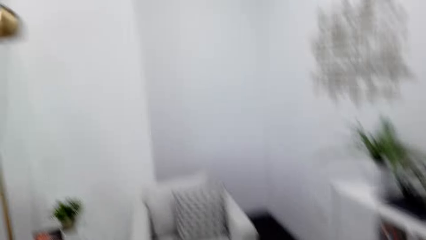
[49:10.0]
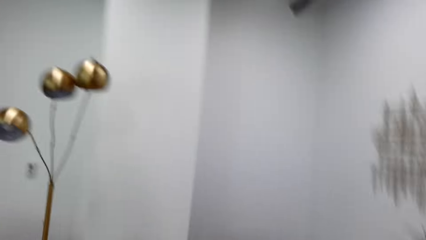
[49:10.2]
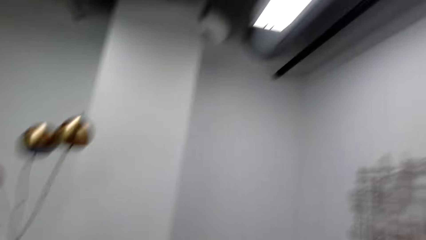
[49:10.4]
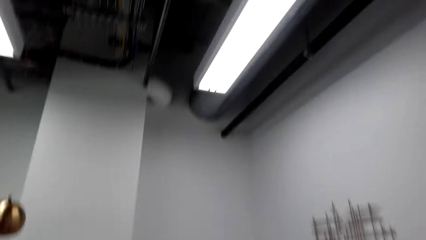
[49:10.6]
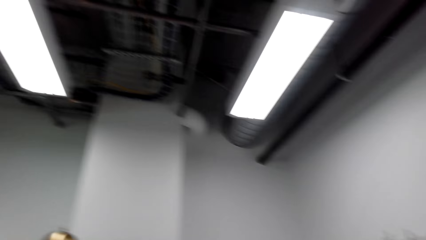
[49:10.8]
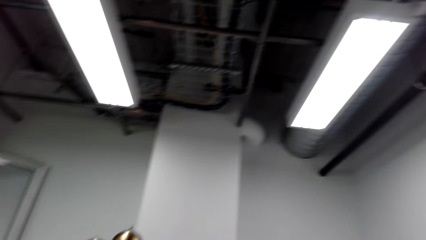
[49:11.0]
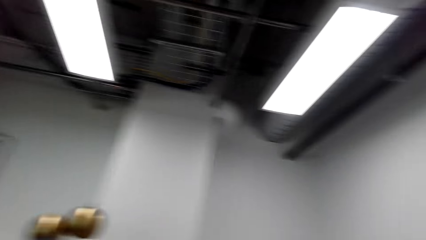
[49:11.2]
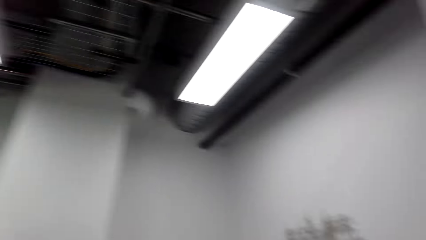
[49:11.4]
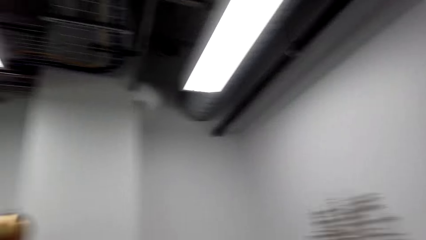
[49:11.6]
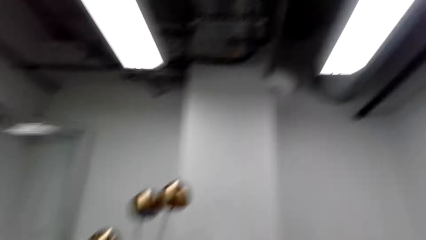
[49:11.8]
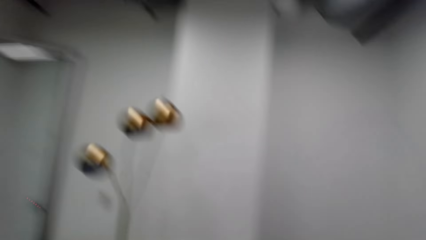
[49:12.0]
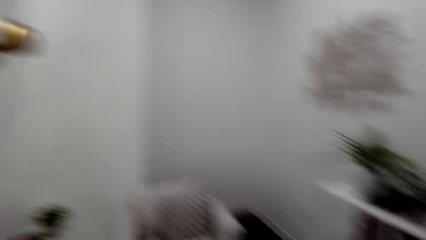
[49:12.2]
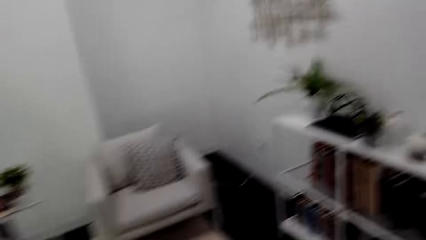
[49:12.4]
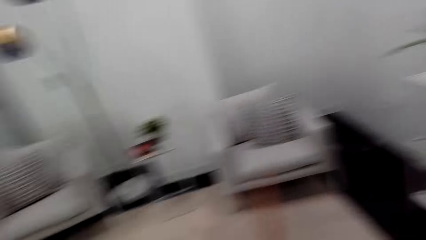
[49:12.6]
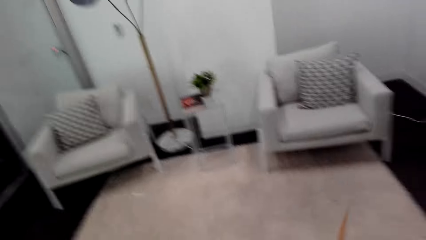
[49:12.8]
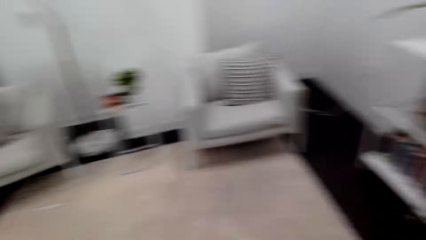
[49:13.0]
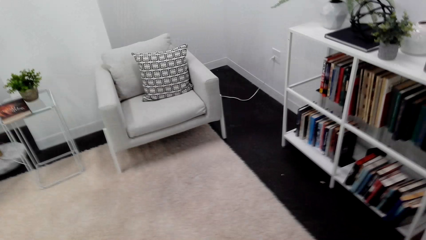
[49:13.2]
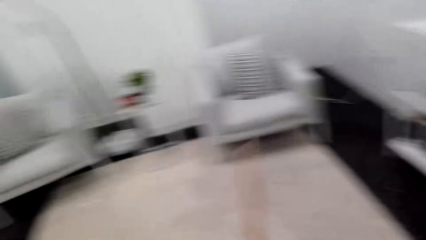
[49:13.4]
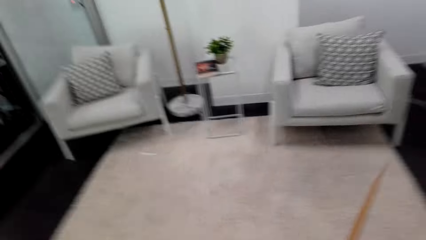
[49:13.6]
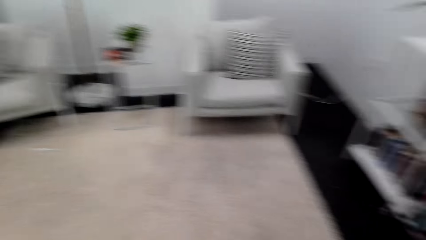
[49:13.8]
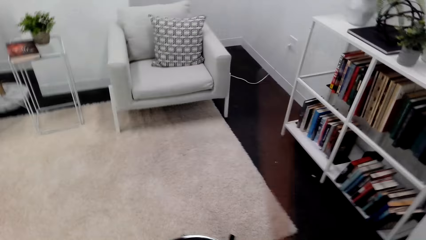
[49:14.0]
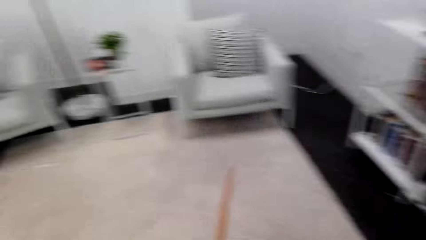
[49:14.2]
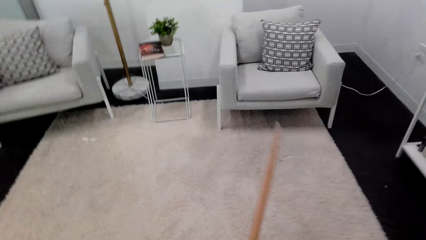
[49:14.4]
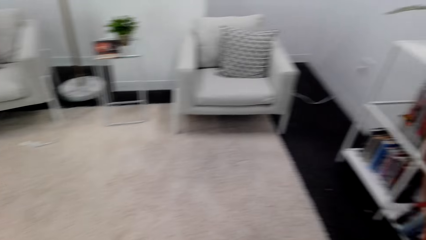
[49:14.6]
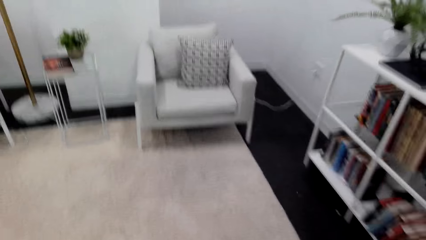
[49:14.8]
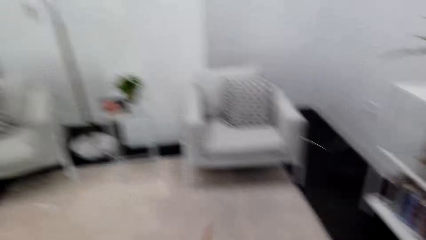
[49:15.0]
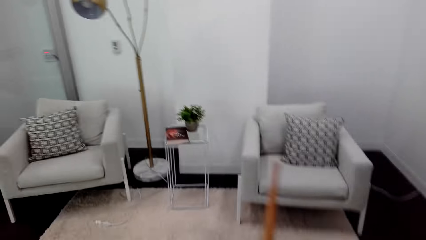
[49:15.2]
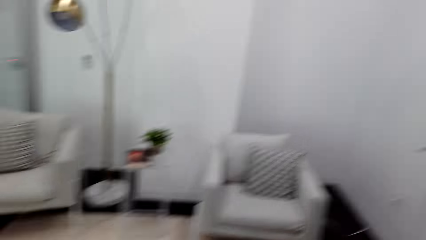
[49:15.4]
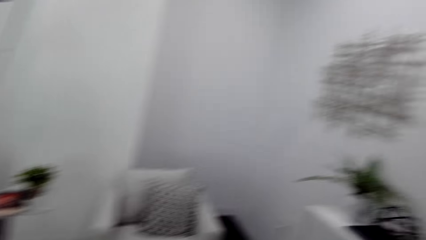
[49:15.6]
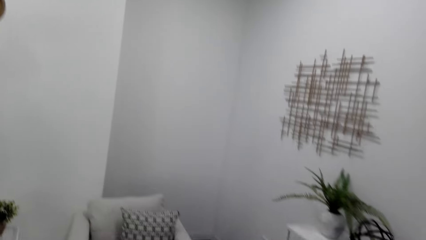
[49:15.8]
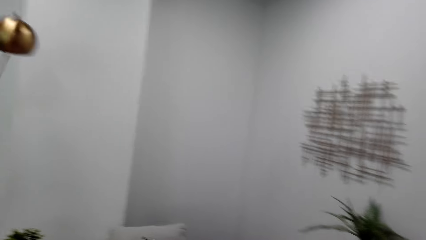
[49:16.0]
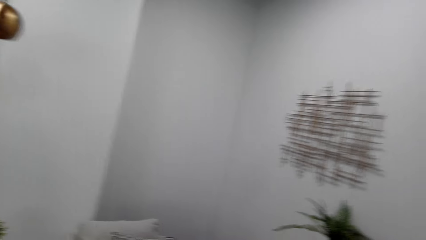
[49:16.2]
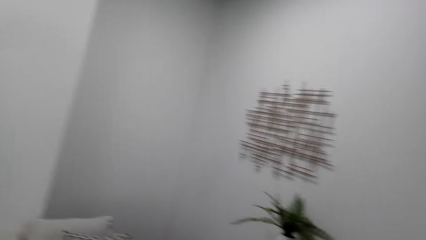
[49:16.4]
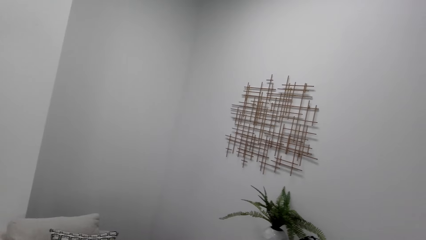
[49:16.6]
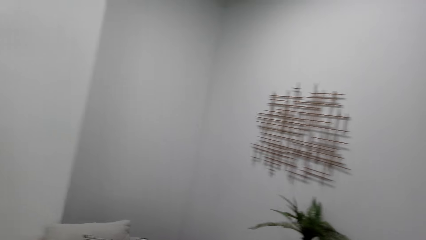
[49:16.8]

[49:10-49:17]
The camera wearer beats the drum and looks around.

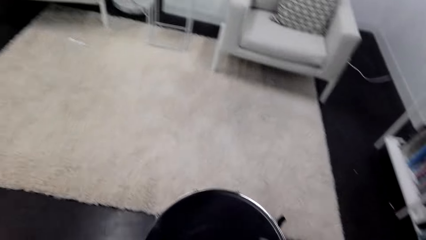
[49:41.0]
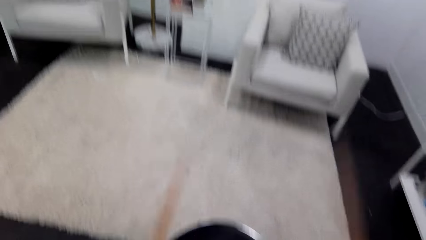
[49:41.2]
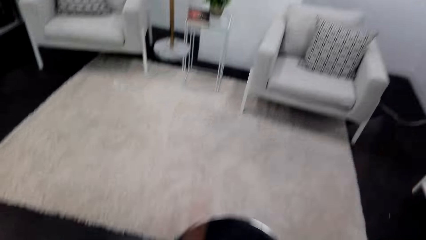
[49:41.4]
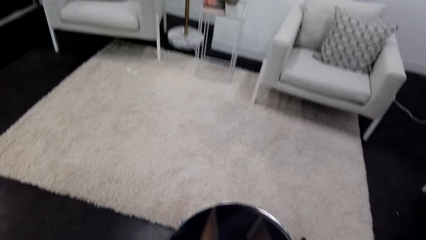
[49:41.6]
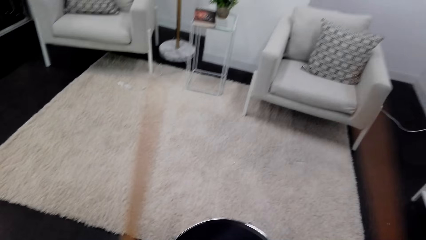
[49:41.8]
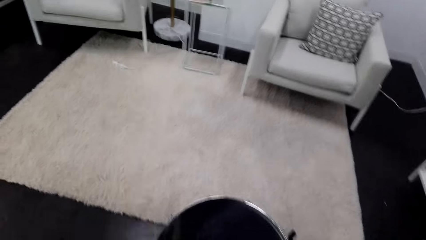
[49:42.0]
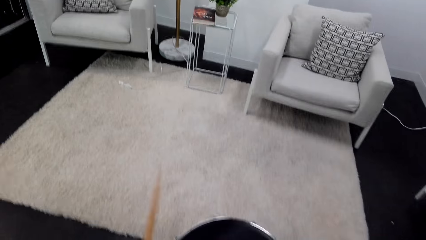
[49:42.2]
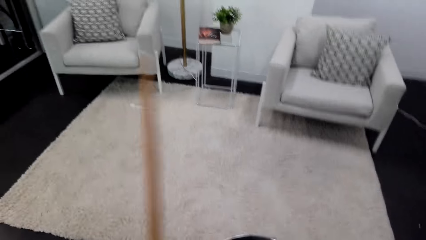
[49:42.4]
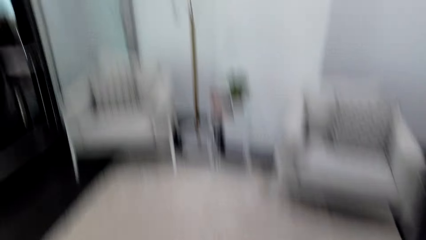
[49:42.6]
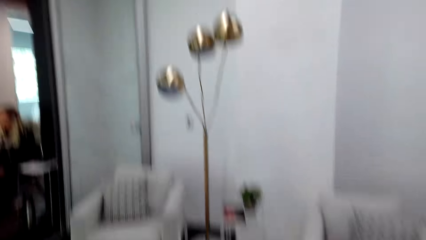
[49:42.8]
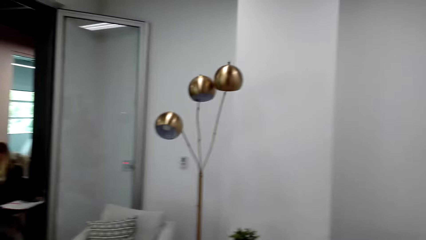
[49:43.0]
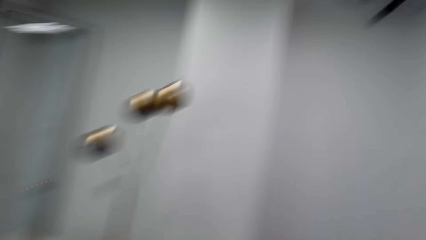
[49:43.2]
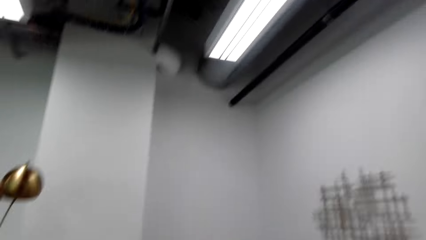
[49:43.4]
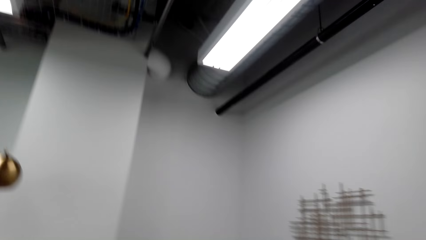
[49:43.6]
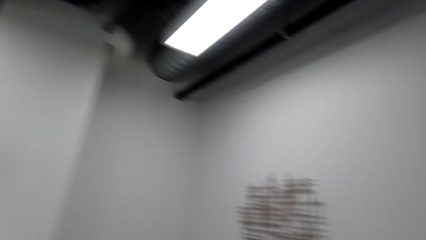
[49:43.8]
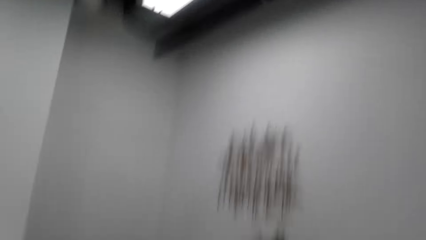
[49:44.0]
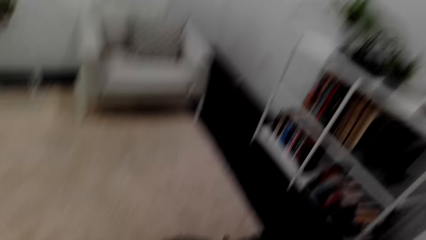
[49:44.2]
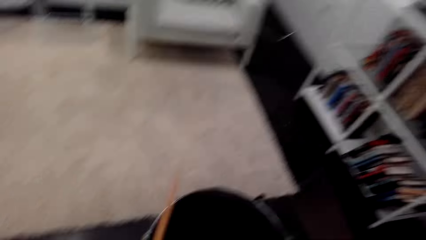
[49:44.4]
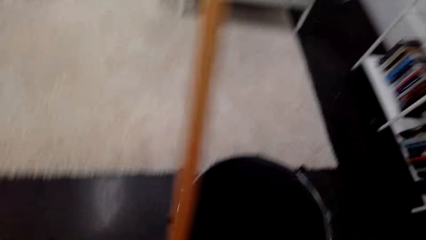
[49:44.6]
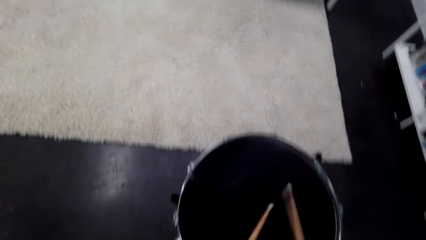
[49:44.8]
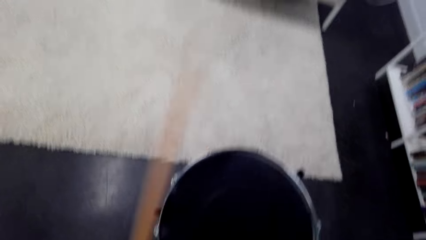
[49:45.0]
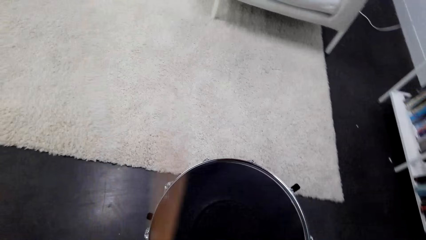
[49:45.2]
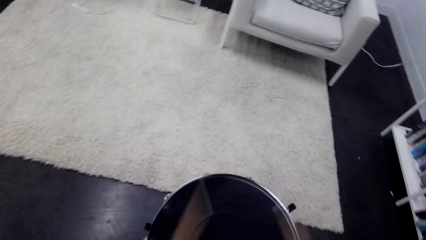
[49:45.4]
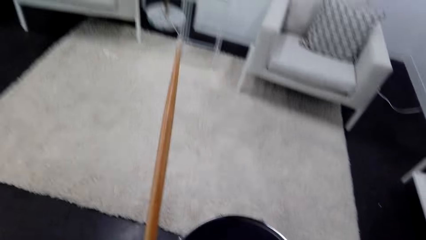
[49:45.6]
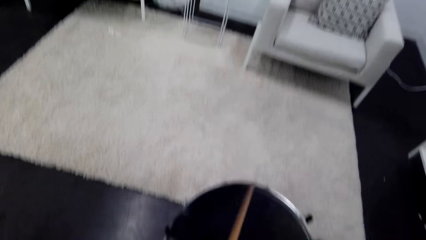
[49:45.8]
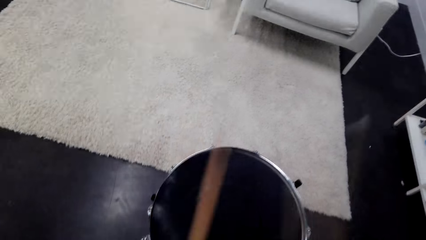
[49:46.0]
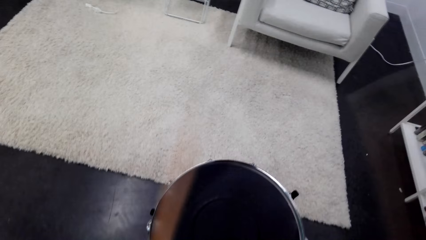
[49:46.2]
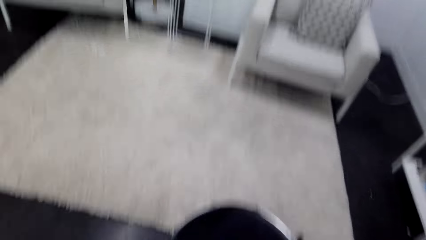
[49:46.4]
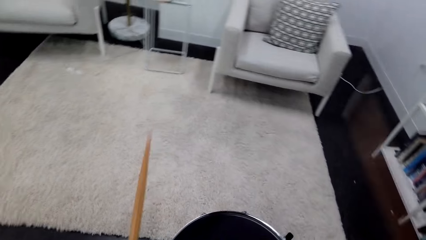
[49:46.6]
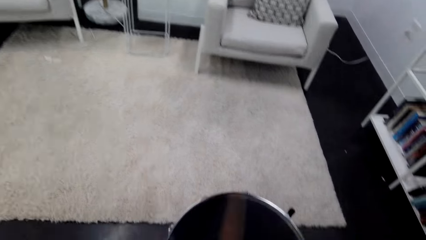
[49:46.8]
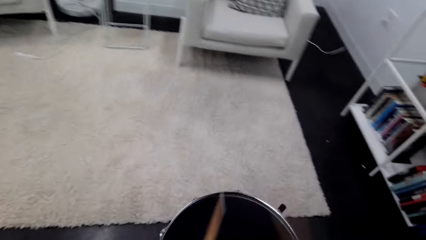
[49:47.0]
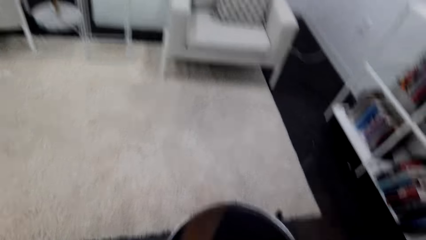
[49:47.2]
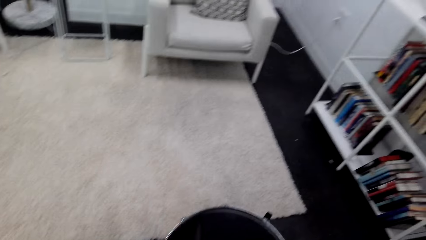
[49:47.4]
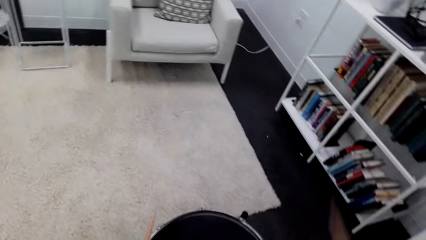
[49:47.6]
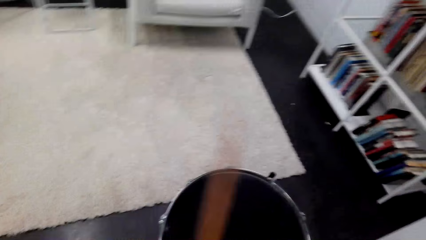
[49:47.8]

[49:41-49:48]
The camera wearer beats the drum and looks around.

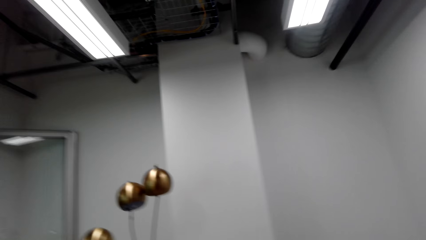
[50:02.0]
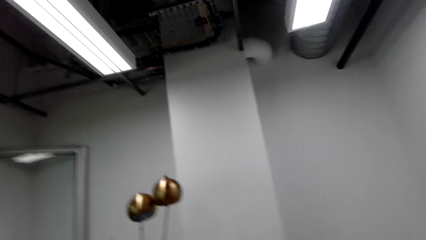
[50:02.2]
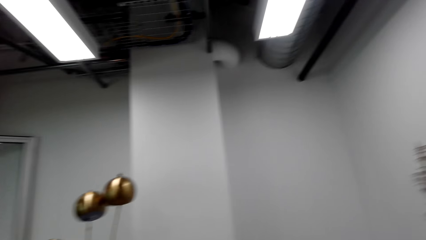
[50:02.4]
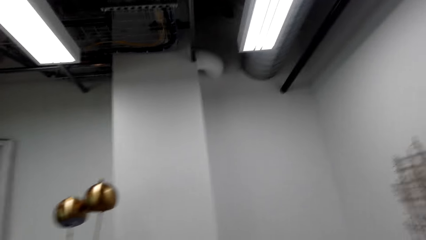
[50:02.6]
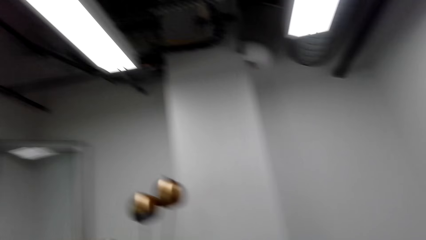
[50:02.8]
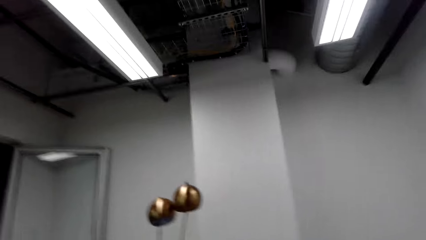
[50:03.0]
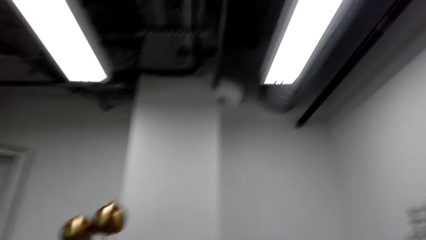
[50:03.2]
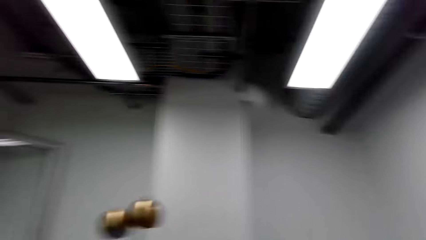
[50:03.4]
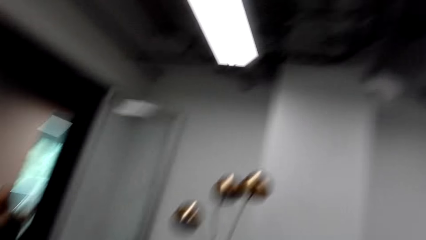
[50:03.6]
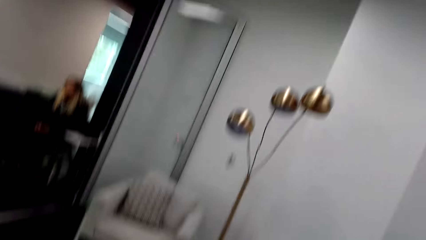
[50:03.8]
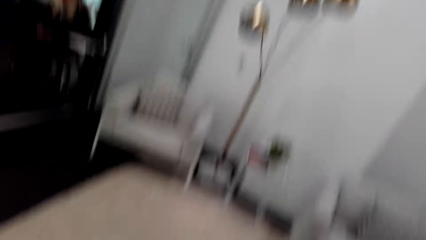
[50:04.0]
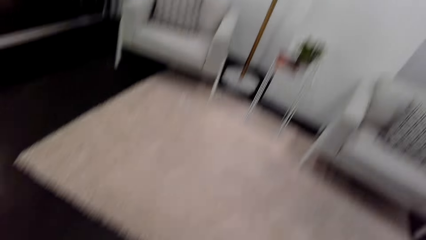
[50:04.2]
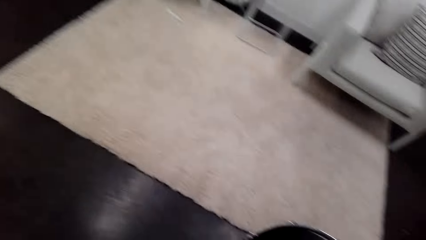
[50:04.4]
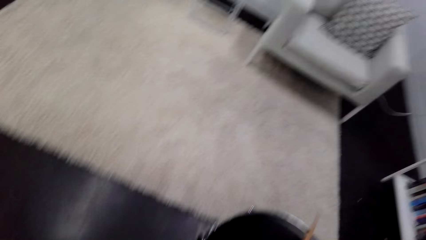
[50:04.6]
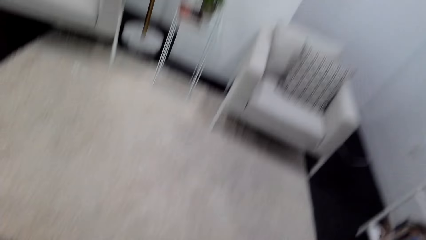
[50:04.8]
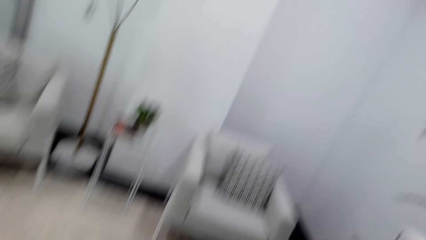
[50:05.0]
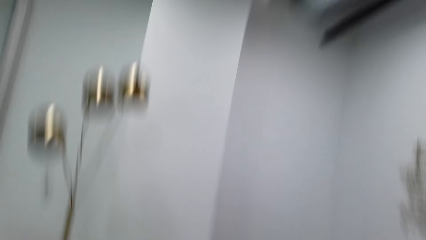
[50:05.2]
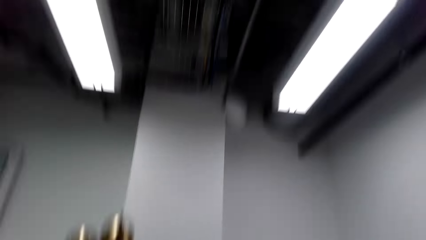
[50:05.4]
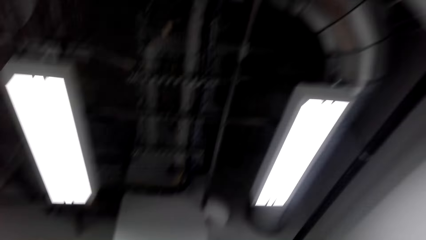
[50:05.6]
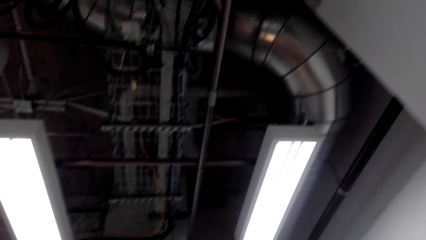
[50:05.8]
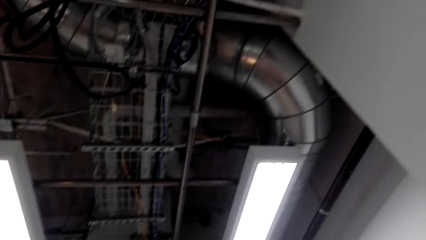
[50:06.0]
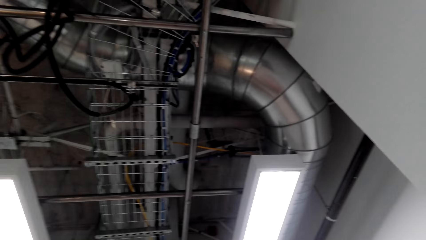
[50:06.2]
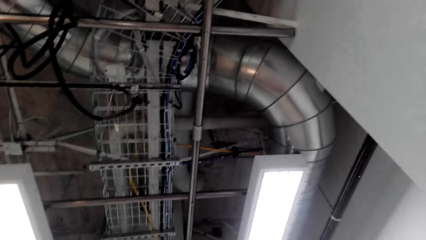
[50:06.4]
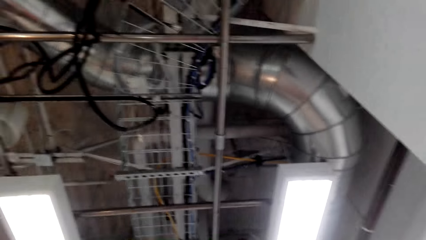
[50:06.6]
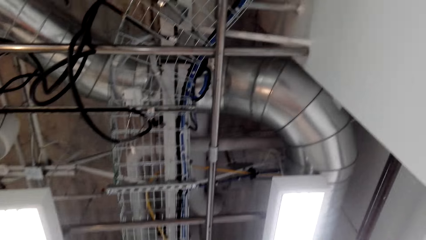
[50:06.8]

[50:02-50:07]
The camera wearer beats the drum and looks around. They beat the drum and look around.
